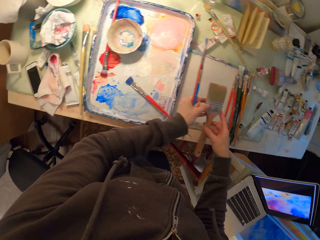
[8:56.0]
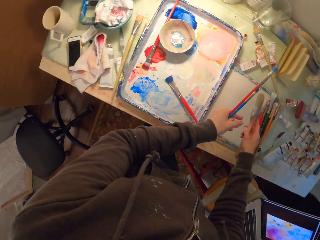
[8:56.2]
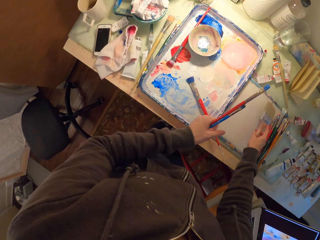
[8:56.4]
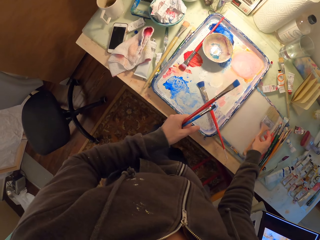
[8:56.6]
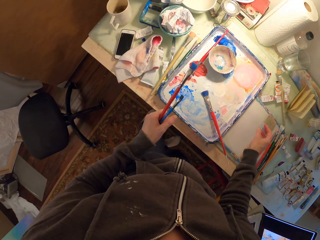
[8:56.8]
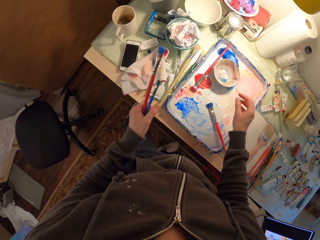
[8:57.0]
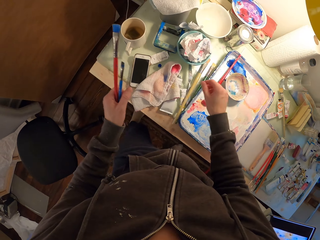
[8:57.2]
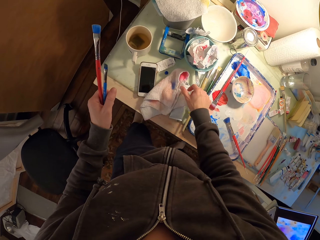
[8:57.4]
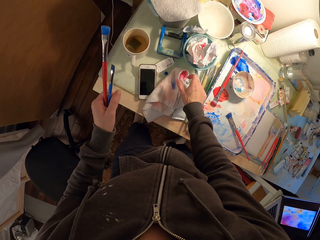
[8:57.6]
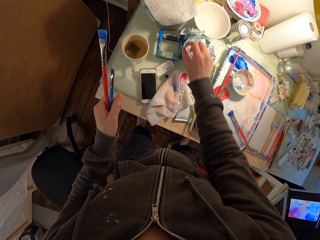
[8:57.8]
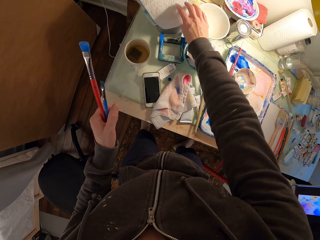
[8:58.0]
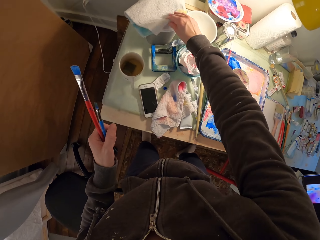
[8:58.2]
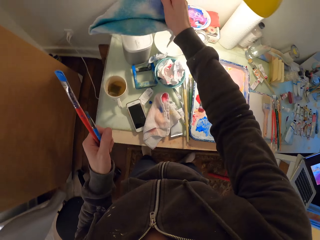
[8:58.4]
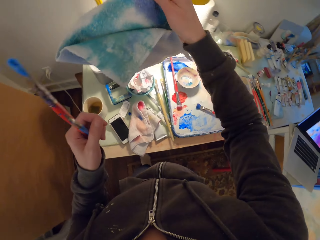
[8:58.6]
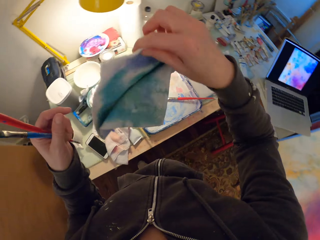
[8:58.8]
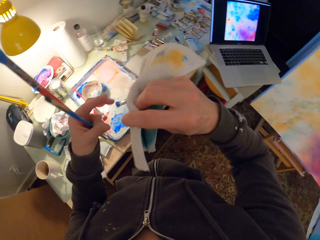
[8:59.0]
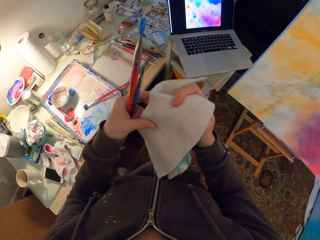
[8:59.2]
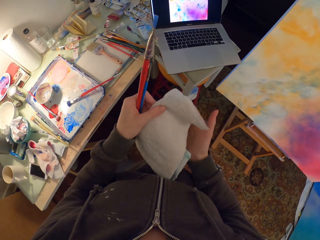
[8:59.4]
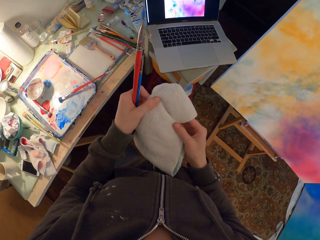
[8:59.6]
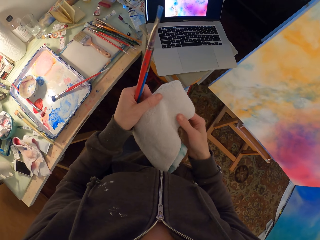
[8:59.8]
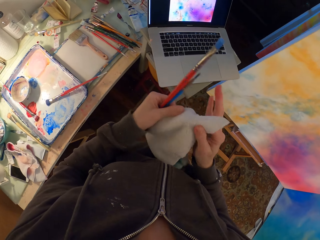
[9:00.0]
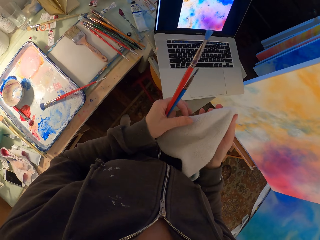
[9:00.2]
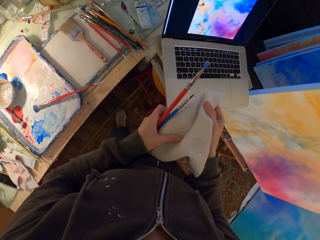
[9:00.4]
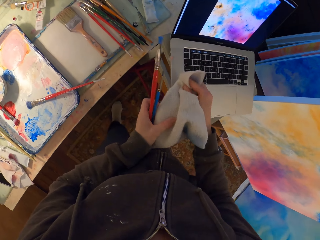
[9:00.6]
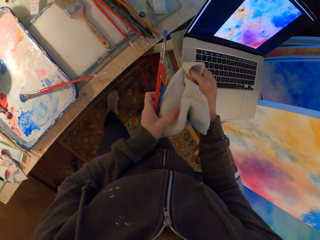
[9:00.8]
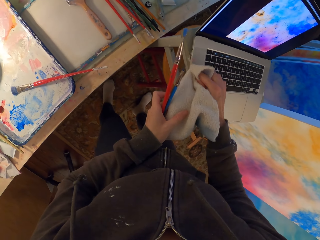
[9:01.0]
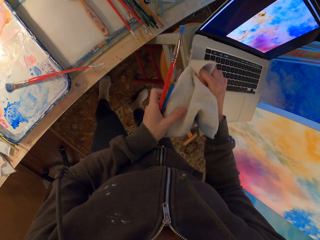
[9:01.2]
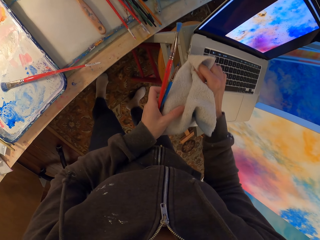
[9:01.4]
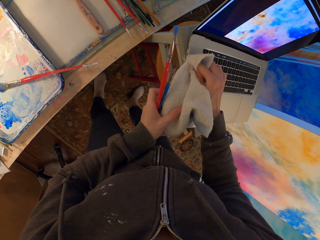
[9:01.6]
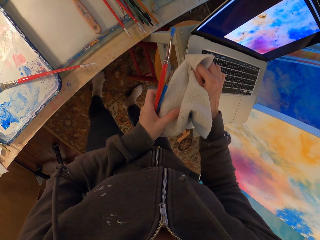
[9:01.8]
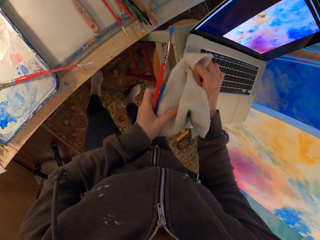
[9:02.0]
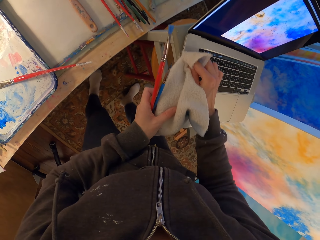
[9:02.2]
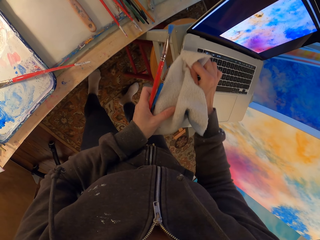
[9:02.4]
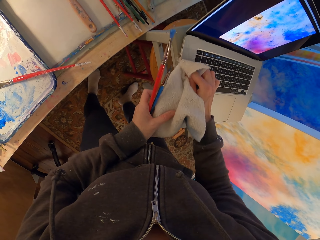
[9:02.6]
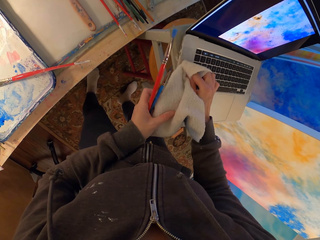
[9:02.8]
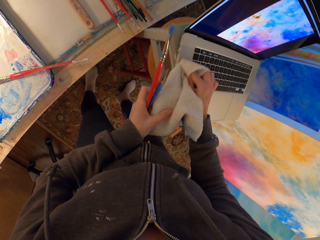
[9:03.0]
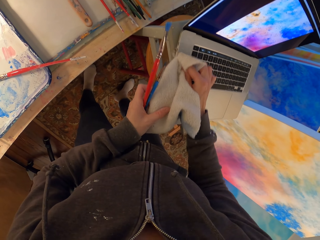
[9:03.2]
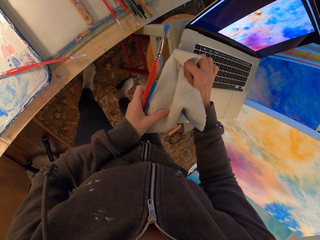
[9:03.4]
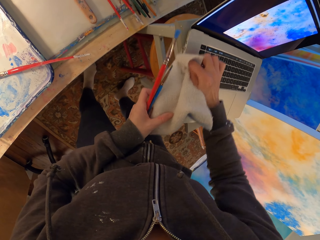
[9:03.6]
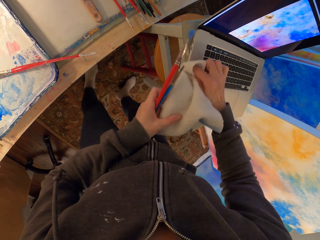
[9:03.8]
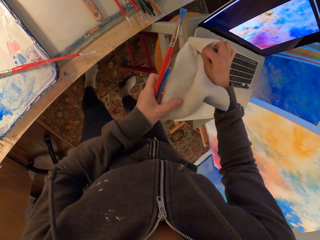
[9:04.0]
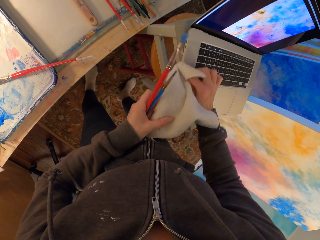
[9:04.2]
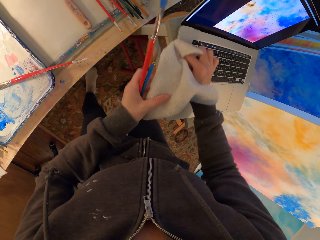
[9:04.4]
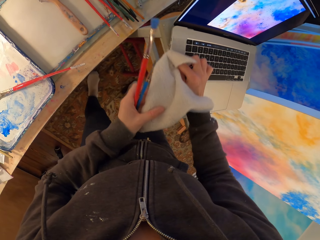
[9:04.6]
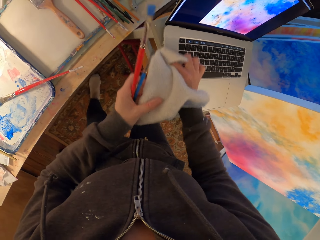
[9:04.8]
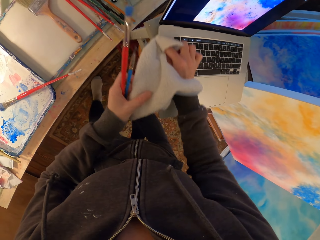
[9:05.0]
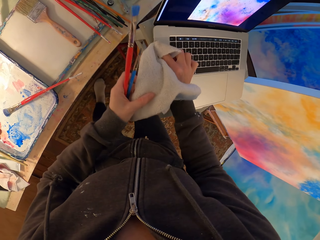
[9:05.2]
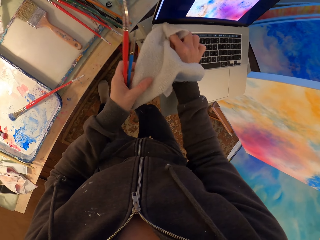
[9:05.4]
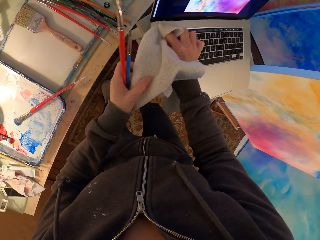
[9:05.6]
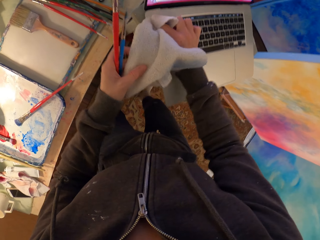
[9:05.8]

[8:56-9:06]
The camera wearer picks up paint brushes from a laptop. He puts down the paint brushes on a pallet. He picks up a kitchen towel from the table. He adjusts the kitchen towel on his hands. He wipes the laptop with the kitchen towel.

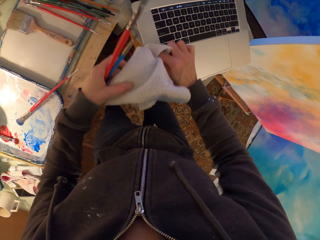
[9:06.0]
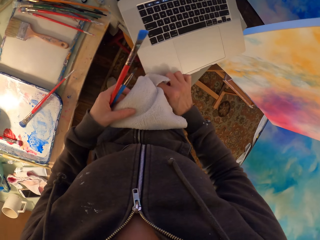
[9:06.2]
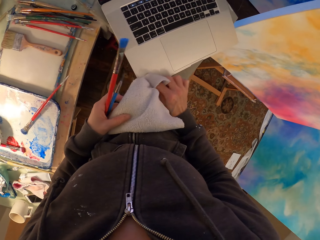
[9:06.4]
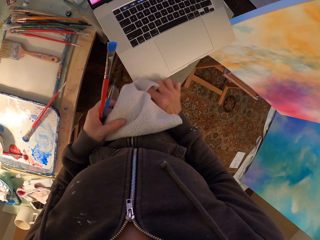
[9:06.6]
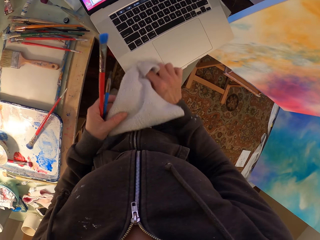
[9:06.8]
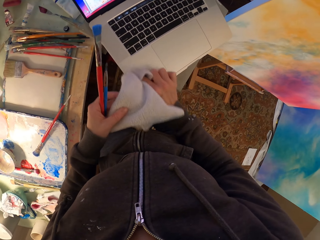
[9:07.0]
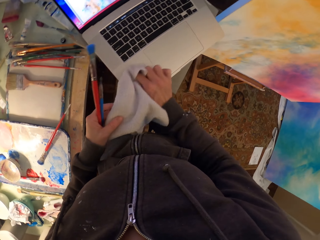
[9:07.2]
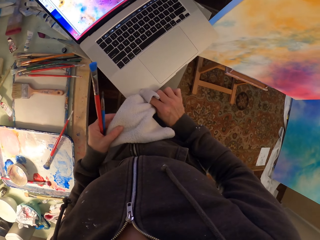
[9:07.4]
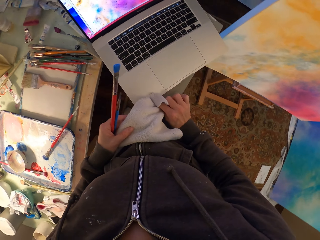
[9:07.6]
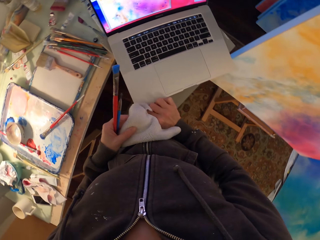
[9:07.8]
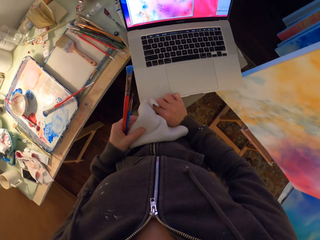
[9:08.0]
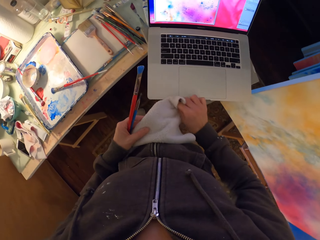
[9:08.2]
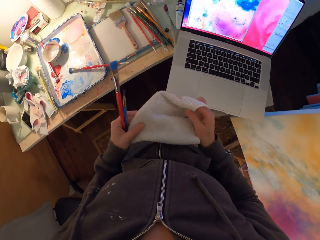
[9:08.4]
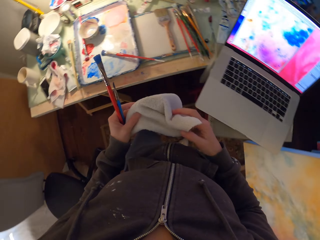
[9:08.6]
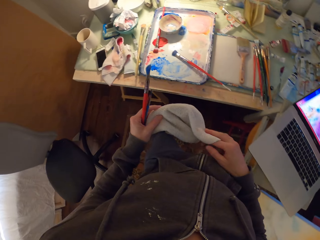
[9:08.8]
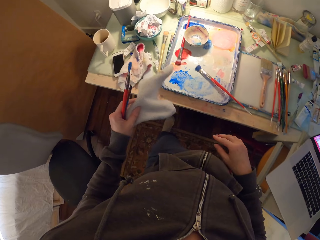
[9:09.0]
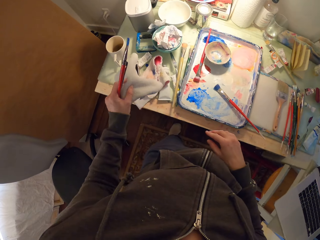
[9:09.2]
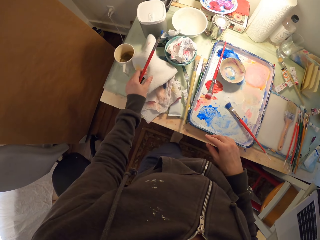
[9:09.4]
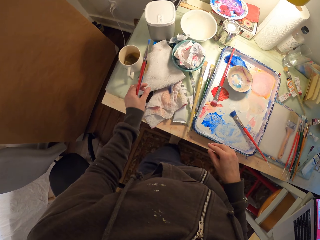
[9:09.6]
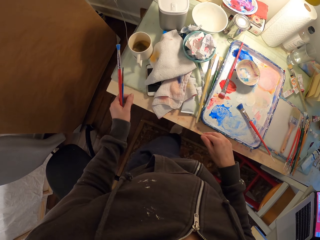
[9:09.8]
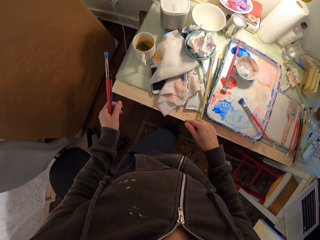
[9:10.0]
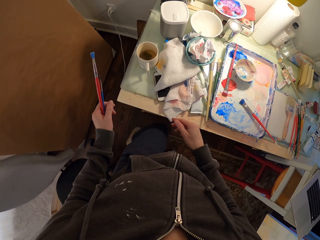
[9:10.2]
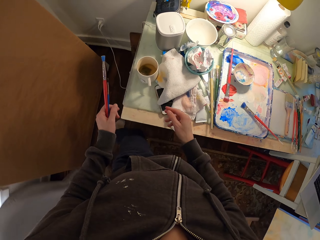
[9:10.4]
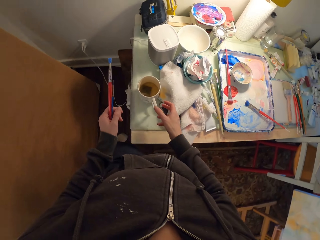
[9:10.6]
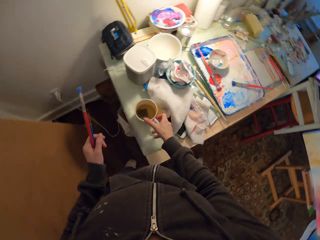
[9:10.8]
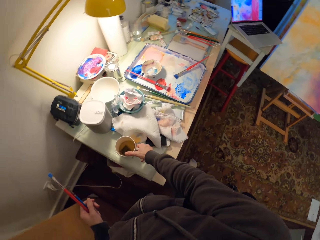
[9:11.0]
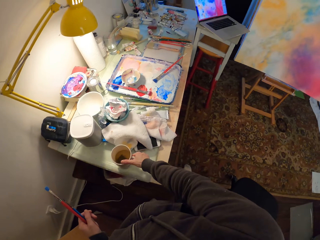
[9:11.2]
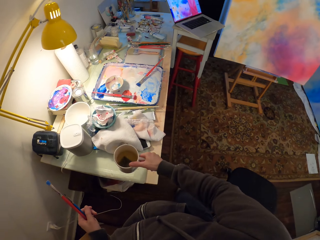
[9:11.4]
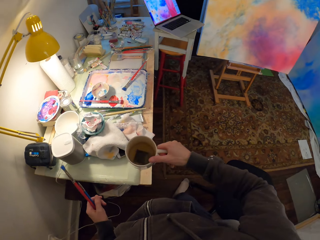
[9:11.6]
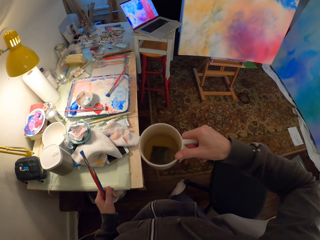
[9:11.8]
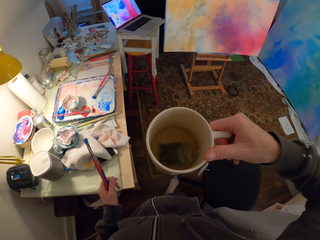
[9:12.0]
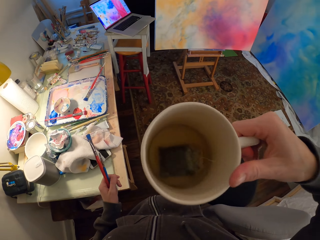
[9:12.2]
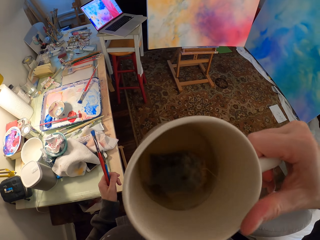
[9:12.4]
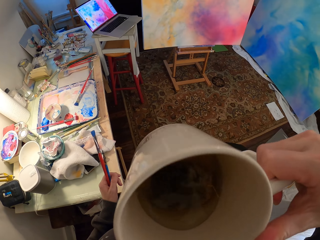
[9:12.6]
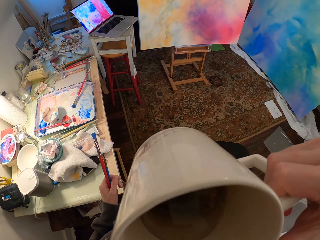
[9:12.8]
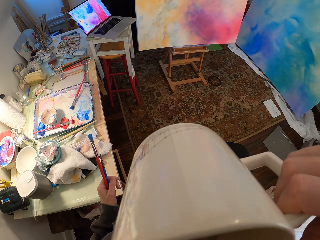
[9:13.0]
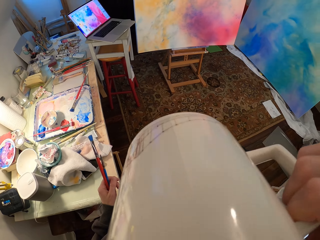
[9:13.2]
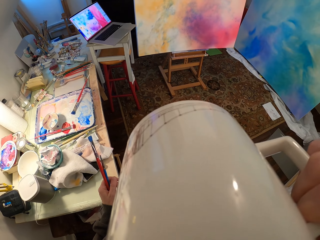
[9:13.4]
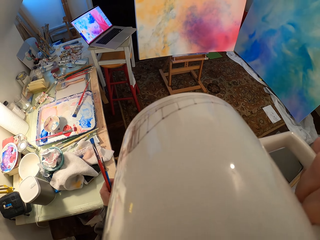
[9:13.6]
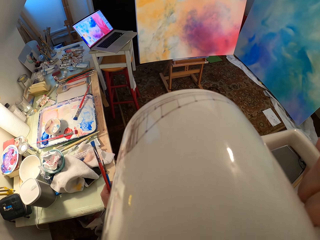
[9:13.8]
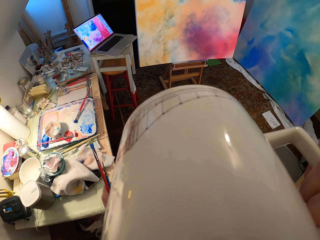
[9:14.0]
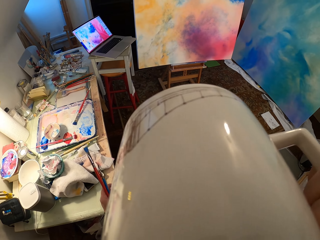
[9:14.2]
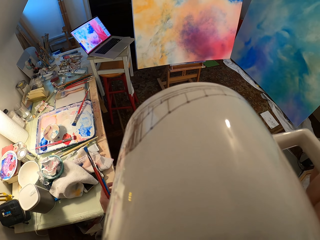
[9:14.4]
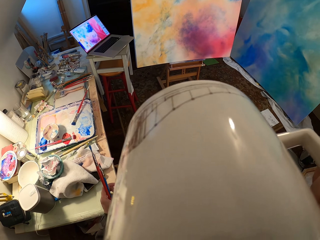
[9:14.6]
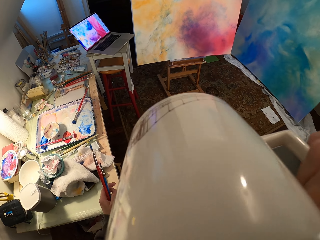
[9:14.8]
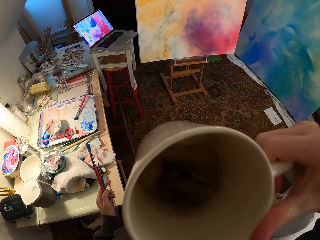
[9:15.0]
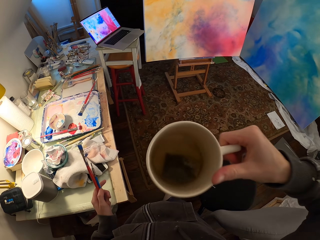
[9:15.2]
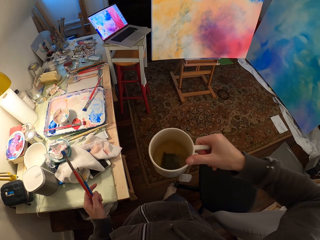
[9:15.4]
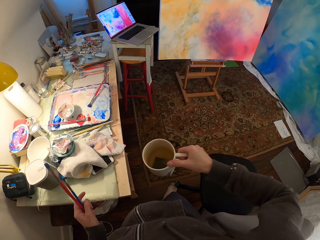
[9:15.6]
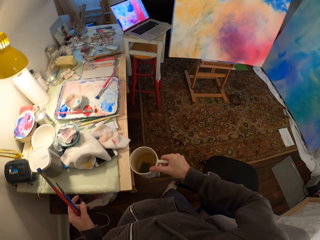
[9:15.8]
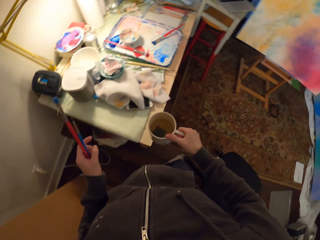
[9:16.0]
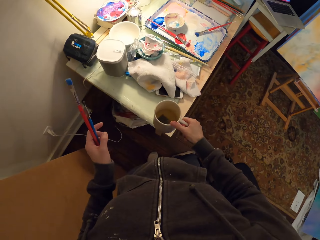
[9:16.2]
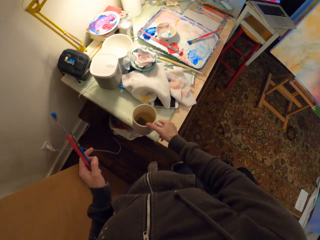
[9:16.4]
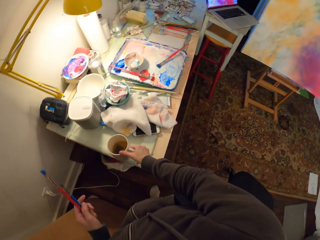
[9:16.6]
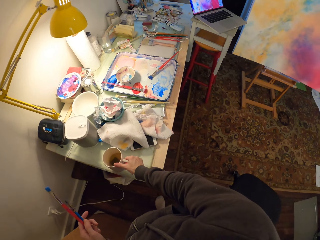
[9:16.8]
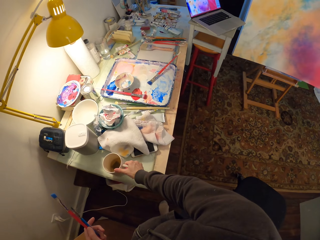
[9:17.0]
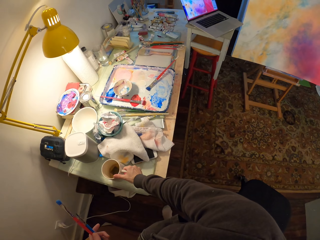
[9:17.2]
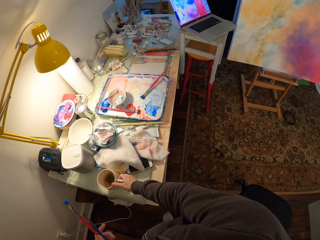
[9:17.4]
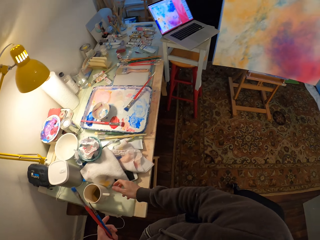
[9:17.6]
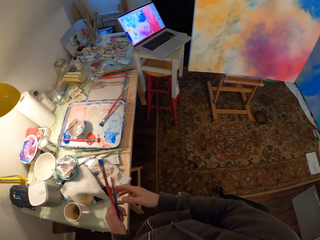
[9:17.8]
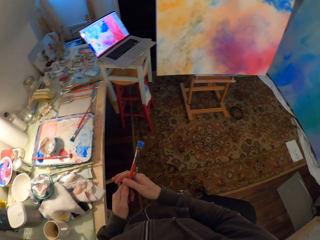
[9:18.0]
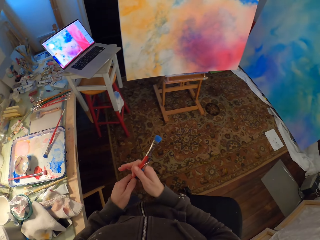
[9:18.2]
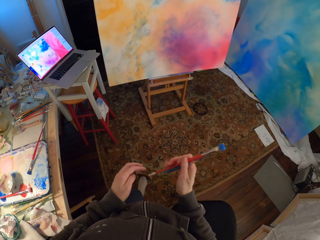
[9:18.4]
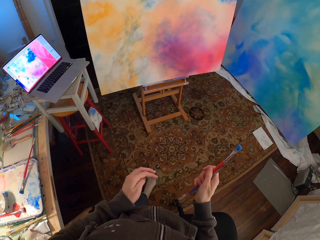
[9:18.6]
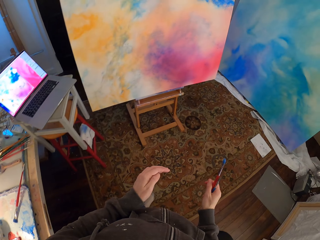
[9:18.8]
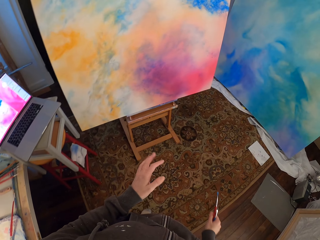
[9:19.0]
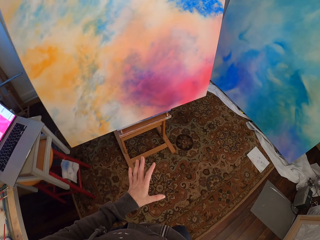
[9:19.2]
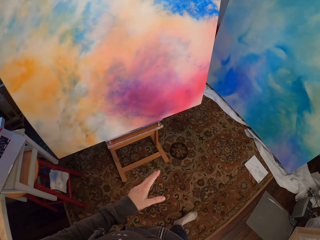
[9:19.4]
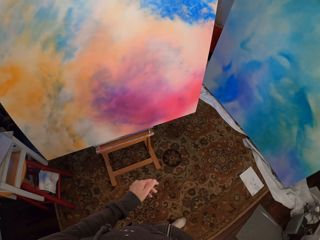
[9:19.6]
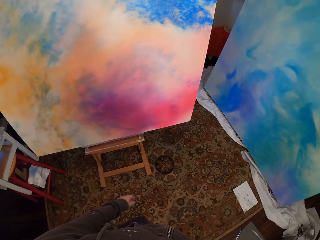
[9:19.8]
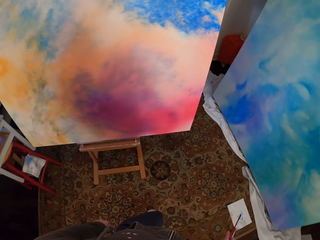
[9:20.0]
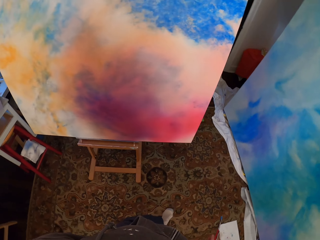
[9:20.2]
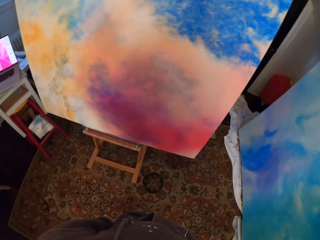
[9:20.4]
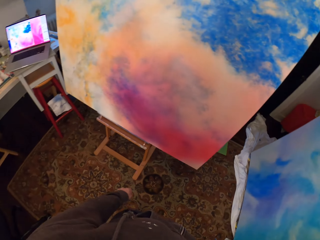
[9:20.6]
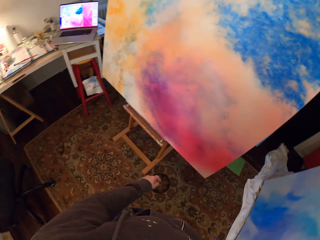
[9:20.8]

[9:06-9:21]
The camera wearer walks around a kitchen towel. They put down the kitchen towel on the table. They walk around a room. They pick up a cup from the table. They sip tea from the cup. They put down the cup on the table. They walk around the room.
